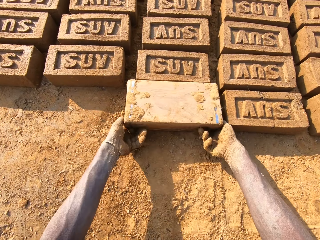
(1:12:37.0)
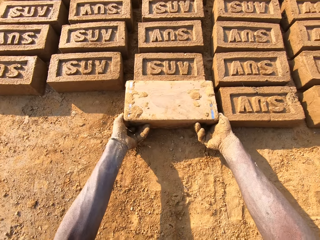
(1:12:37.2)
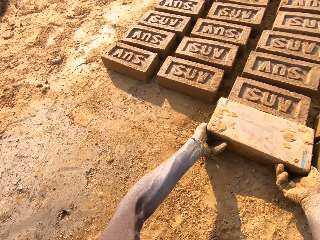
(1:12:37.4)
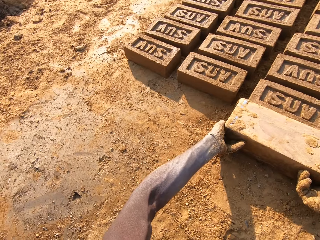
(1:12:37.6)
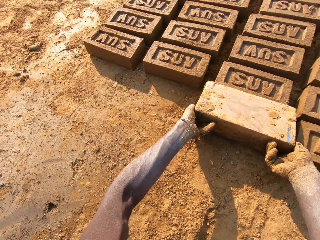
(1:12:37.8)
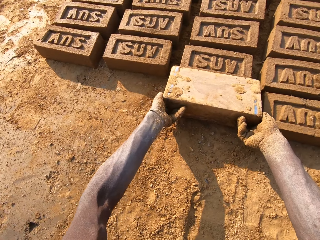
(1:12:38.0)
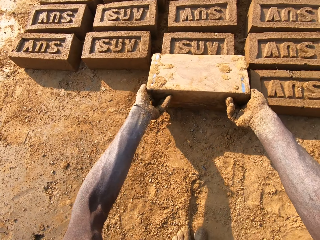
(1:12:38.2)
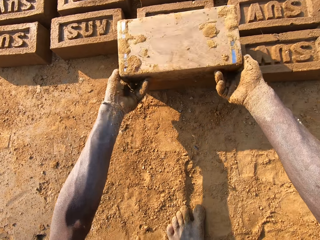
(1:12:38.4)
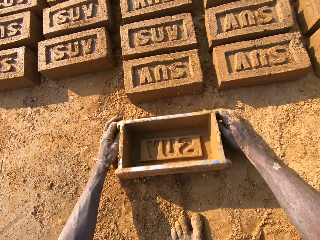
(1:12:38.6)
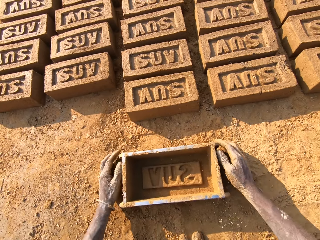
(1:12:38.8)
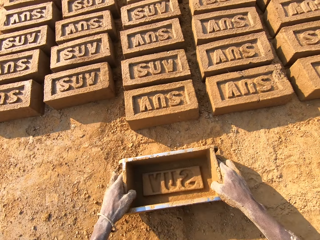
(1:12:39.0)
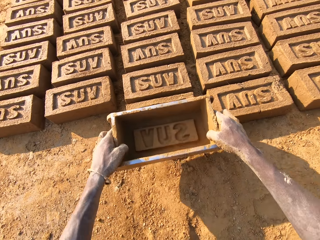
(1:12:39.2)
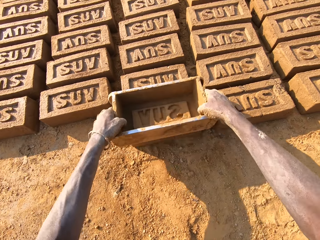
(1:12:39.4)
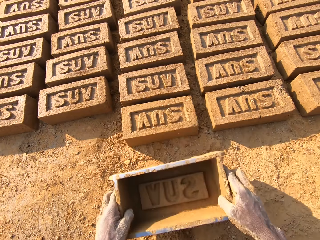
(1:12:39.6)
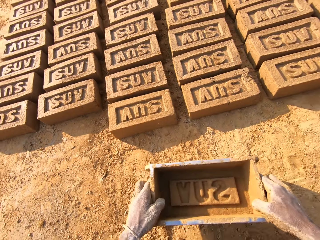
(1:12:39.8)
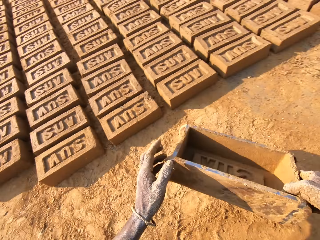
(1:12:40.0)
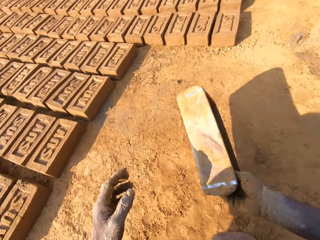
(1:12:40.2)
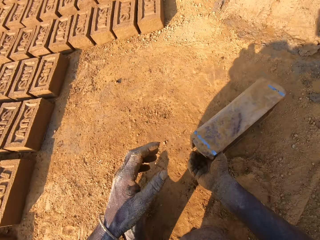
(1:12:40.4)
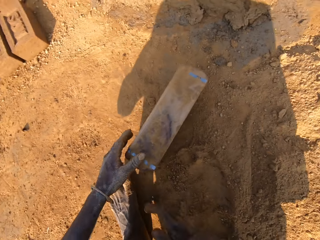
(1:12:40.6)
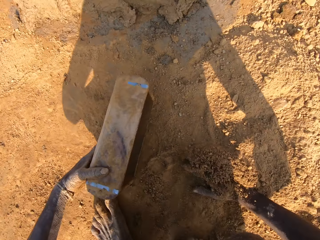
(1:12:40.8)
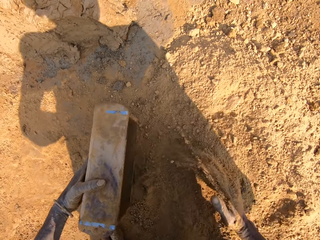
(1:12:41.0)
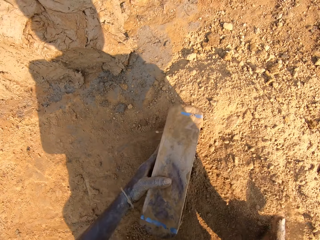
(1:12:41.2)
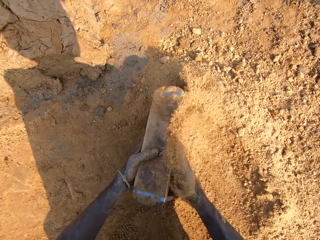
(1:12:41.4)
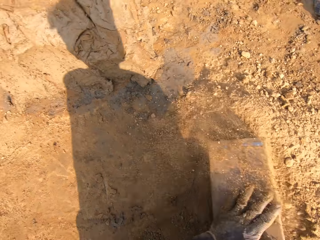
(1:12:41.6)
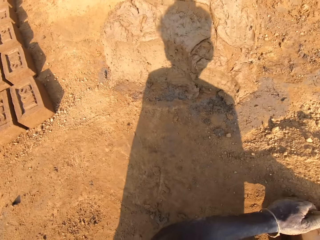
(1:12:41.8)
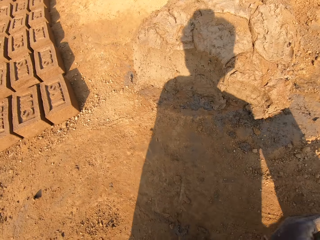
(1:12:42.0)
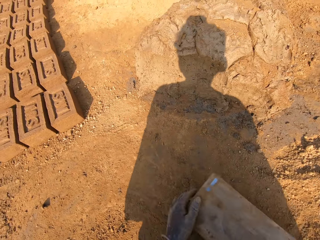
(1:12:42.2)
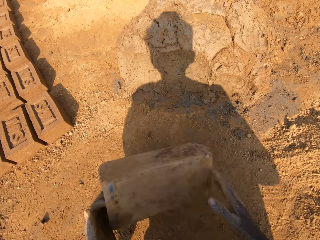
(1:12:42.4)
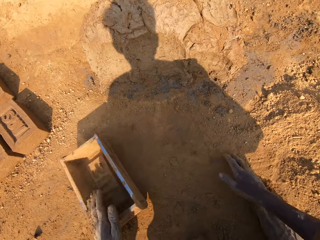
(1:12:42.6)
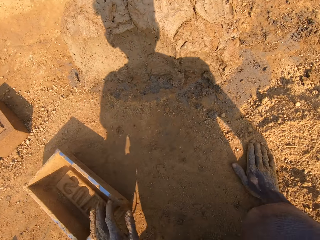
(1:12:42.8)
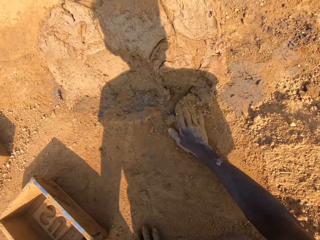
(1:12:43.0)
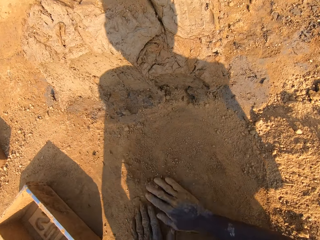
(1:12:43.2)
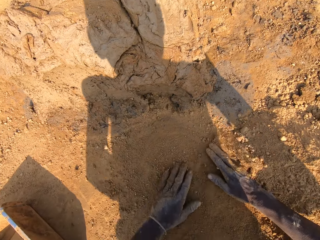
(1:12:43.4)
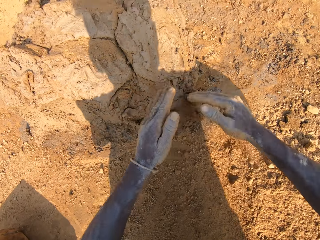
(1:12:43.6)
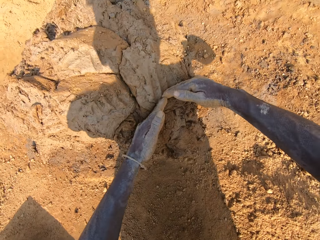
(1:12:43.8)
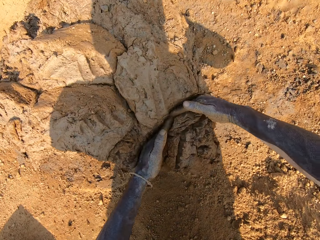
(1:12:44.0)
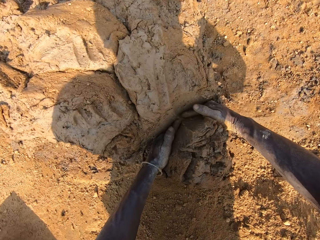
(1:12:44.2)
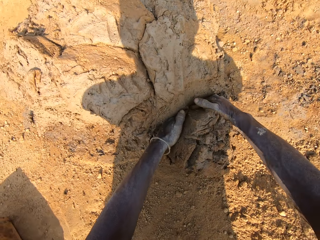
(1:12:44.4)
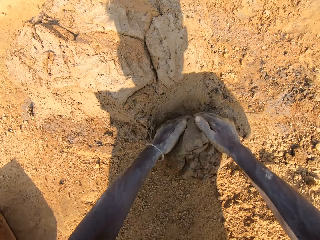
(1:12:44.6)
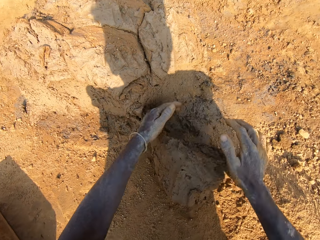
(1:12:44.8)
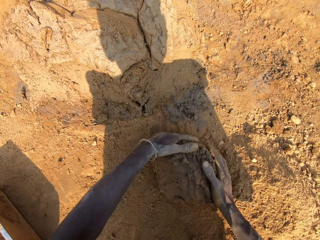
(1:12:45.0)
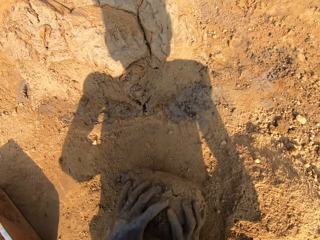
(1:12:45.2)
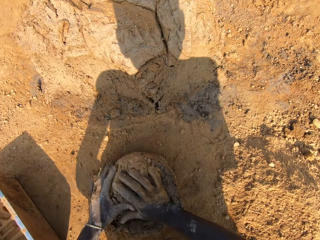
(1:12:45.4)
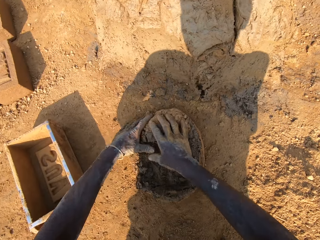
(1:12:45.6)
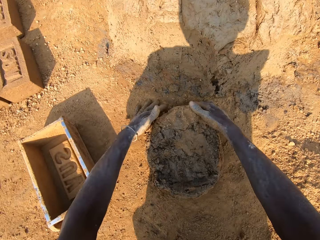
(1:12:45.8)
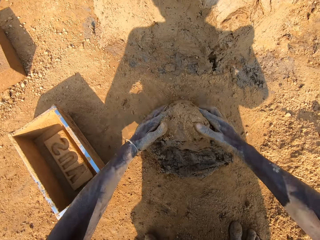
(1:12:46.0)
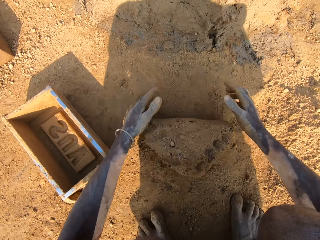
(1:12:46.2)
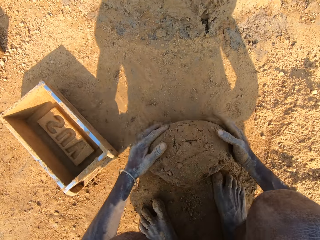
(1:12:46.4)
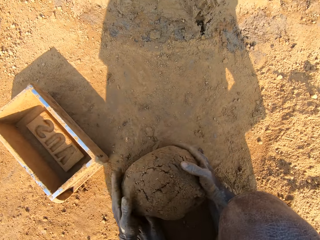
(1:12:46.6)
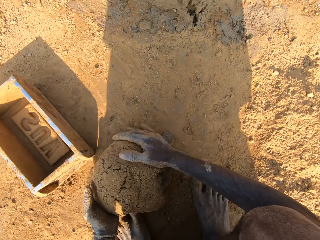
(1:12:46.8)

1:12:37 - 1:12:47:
The camera wearer turns the brick making box or plastic trough on the ground. He drops the clay from the plastic trough onto the ground. He lifts the brick making box upwards. He drops the plastic trough on the ground with both hands. He lifts the brick making box upwards. He presses the brick with the brick making box. He hits the plastic trough on a block of clay. He walks around. He hits the plastic trough on the ground. He drops the plastic trough on the ground. He holds the plastic trough with his left hand. He rubs his right hand with sand on the ground. He packs sand from the ground into the plastic trough with his right hand. He turns around. He moves the plastic trough on the ground with both hands. He holds the plastic trough with his left hand. He scoops soil with hands on the ground. He rubs his right hand with sand on the ground. He rubs his left hand with sand on the ground. He cuts out clay from a clay boulder with both hands. He scoops mud on the ground with hands. He moulds the clay on the ground with both hands.

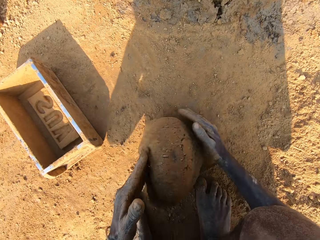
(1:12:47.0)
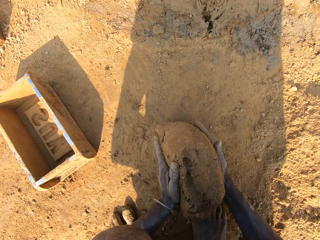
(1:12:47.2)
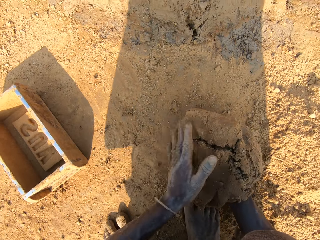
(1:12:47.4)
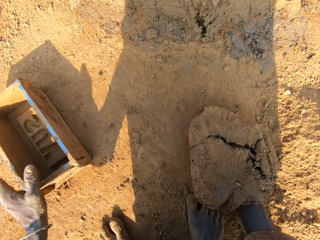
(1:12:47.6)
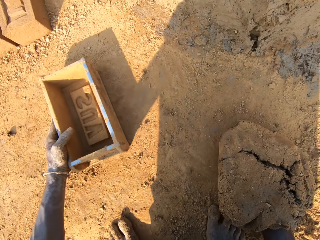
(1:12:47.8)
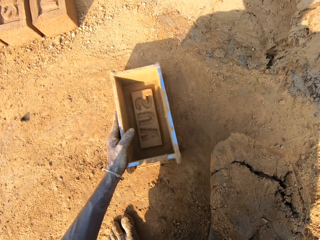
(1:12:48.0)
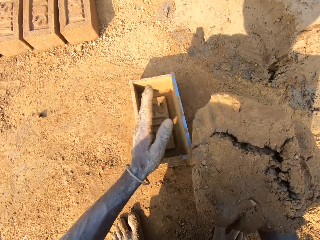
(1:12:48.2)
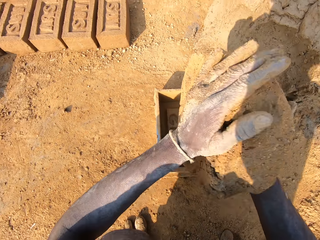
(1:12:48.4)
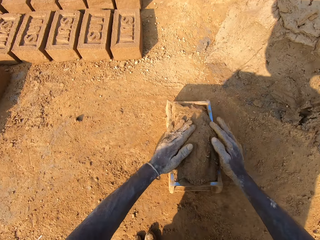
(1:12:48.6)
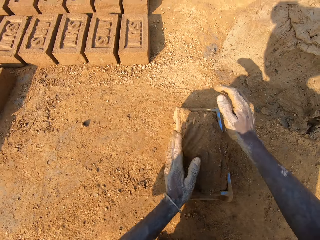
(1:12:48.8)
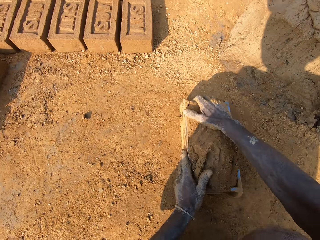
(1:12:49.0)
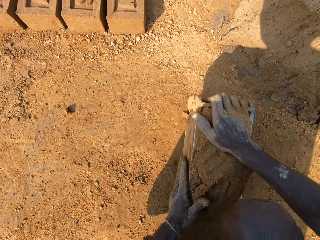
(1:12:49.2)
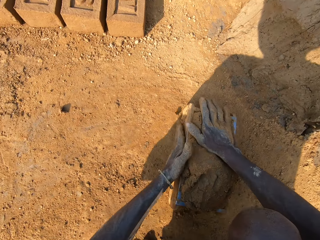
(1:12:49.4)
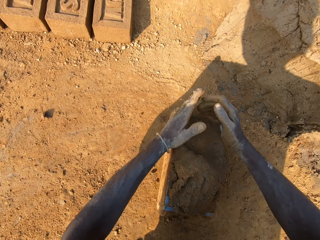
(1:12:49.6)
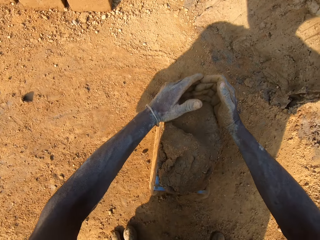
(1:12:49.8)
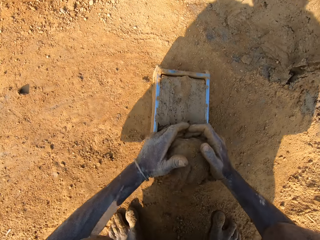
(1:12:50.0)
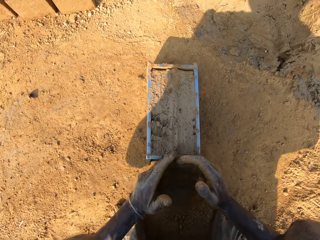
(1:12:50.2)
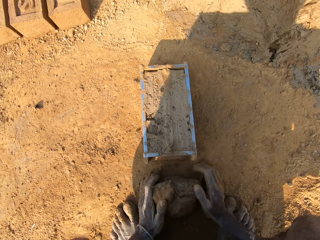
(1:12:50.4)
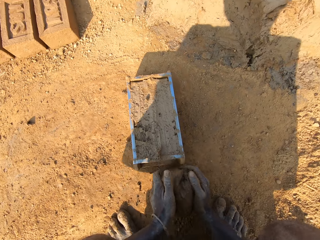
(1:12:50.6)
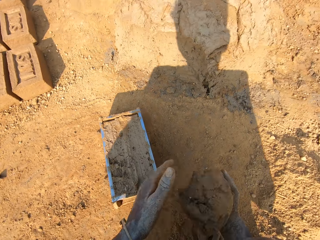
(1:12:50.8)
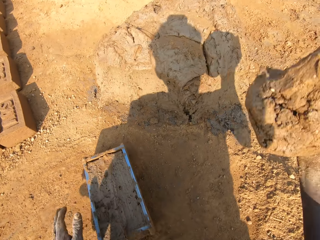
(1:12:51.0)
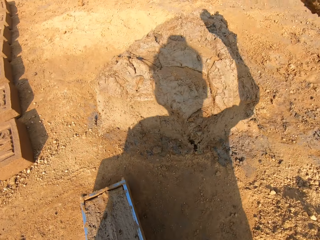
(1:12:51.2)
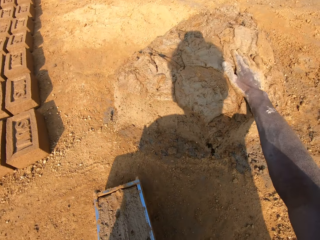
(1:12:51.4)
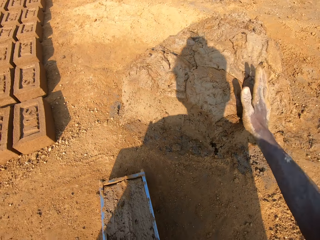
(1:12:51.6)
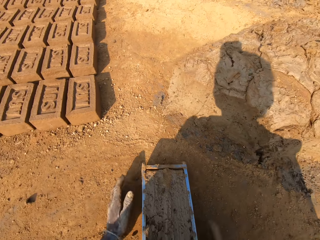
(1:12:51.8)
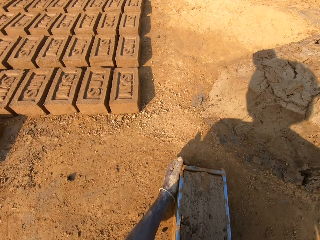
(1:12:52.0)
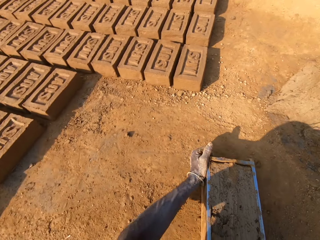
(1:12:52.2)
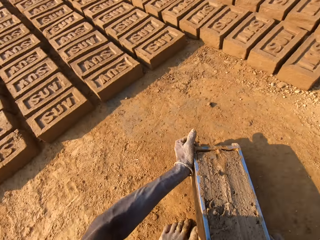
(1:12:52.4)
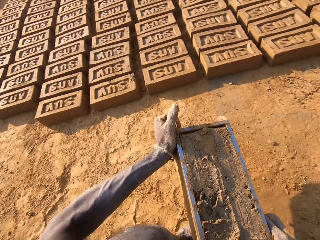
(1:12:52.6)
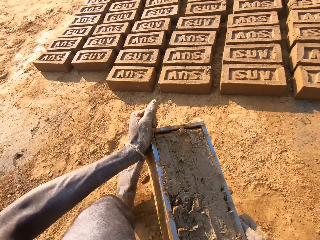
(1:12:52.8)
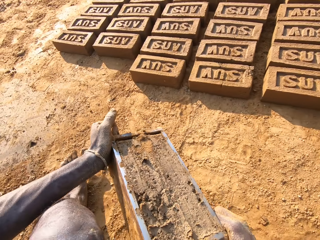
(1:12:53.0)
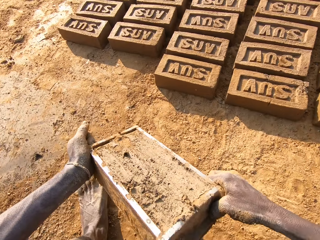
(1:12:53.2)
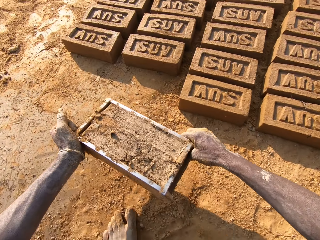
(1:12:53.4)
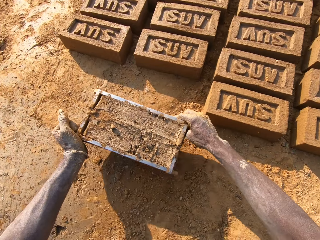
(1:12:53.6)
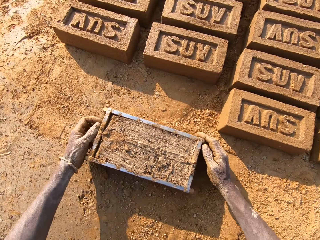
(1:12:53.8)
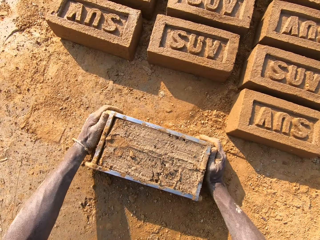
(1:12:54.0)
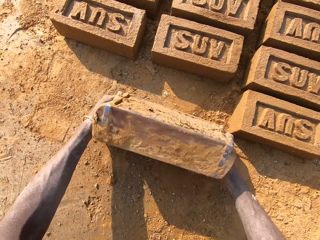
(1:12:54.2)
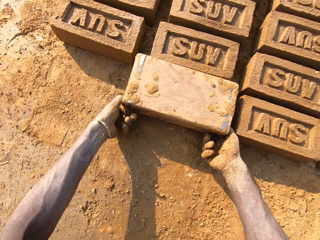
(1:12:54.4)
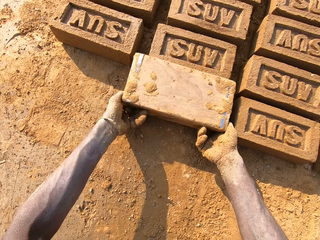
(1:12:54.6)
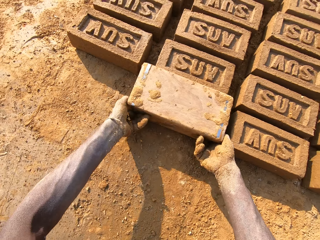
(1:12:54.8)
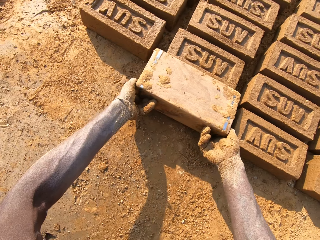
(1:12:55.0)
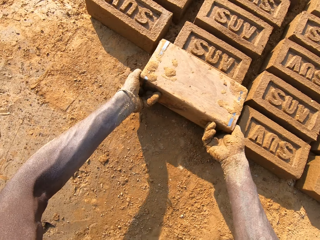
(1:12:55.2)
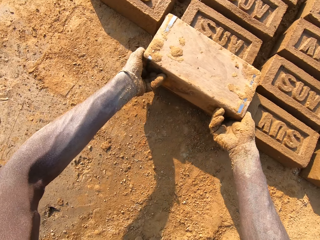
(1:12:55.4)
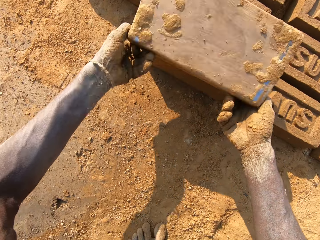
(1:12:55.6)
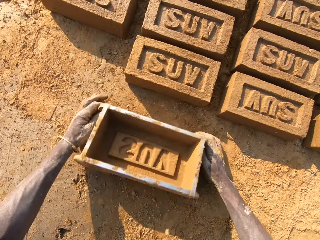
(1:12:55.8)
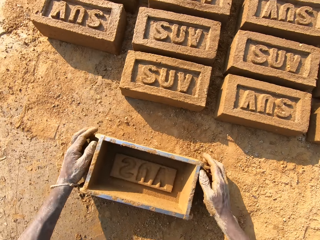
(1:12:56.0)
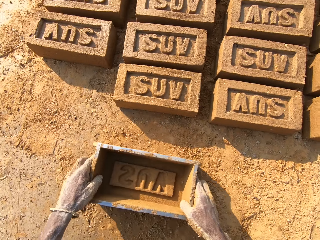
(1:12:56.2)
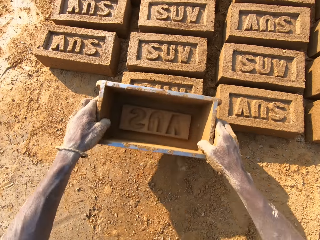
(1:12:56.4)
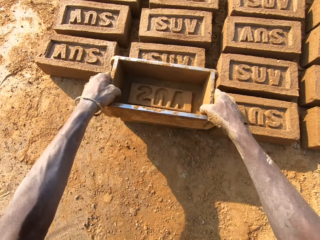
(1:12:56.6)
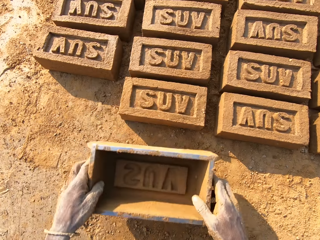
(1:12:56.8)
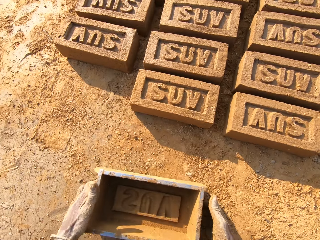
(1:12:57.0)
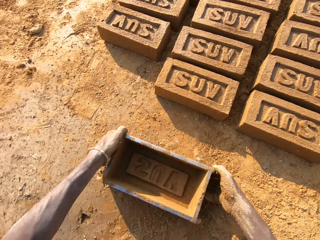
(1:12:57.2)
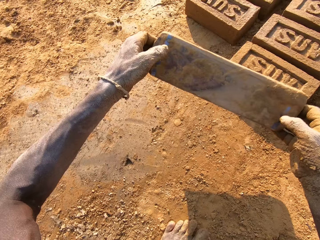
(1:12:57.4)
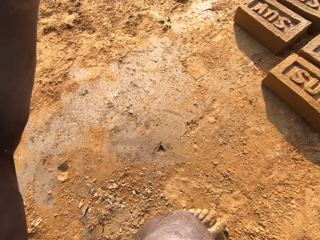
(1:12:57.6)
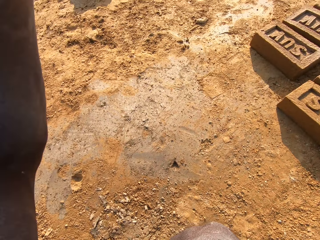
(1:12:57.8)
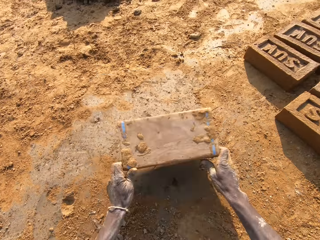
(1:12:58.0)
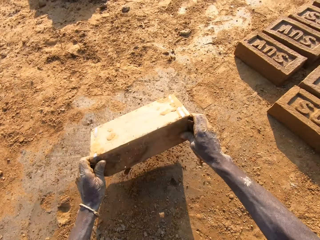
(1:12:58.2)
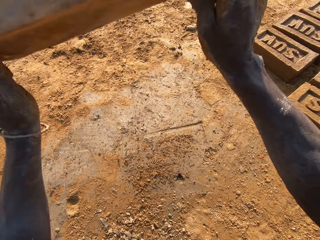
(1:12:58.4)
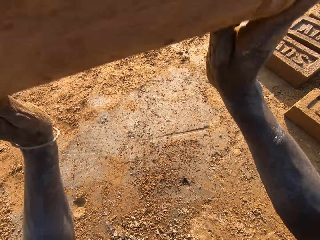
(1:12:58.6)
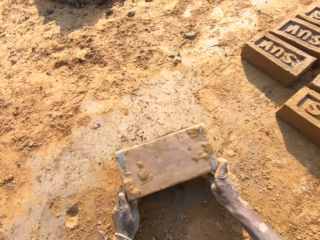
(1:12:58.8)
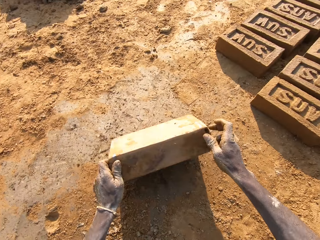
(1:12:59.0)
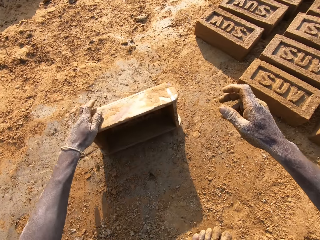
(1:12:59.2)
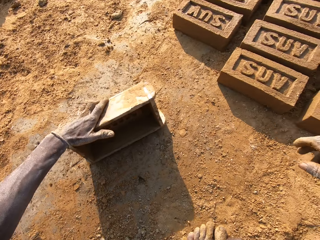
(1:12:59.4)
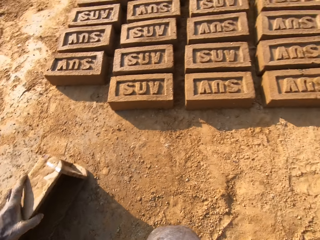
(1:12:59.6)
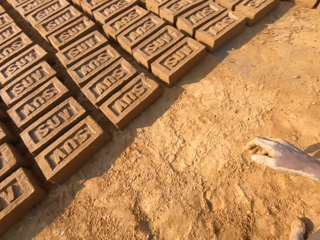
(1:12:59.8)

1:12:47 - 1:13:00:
The camera wearer moves the plastic trough or brick making box on the ground with his left hand. He drops the clay into the plastic trough with both hands. He pats the clay in the plastic trough with both hands. He scoops the mud on the brick making box on the ground. He smoothens the clay in the plastic trough with both hands. He picks clay from the ground with both hands. He throws the mud on the other mud. He sticks the clay on the clay boulder with his right hand. He carries the plastic trough with both hands. He turns around. He drops the plastic trough on the ground with both hands. He turns the brick making box on the ground. He drops the clay from the plastic trough onto the ground. He lifts the brick making box upwards. He drops the plastic trough on the ground with both hands. He picks the brick making box on the ground. He presses the mud into the brick making box on the ground. He hits the plastic trough on a block of clay. He puts the brick making box on the ground. He hits the plastic trough on the ground with both hands. He lifts the brick making box upwards. He turns around.
